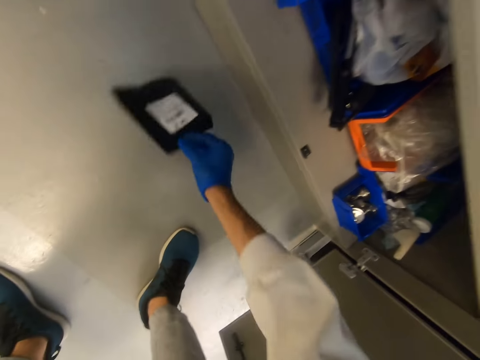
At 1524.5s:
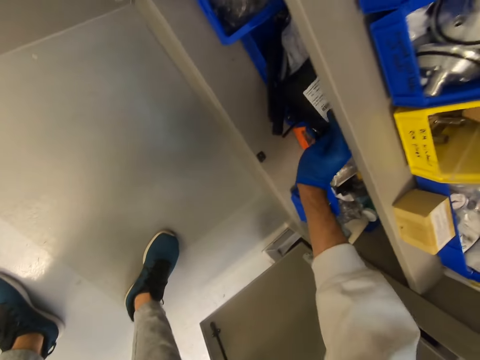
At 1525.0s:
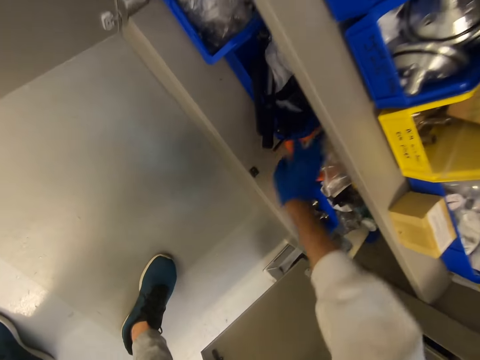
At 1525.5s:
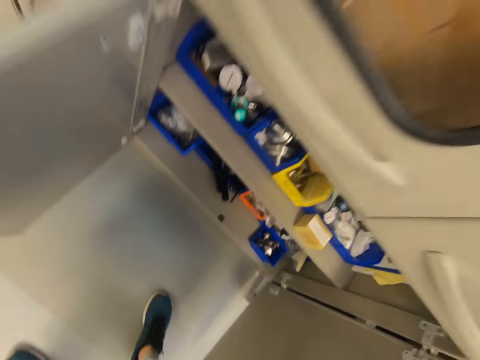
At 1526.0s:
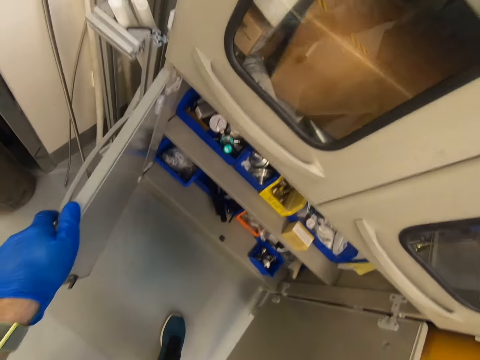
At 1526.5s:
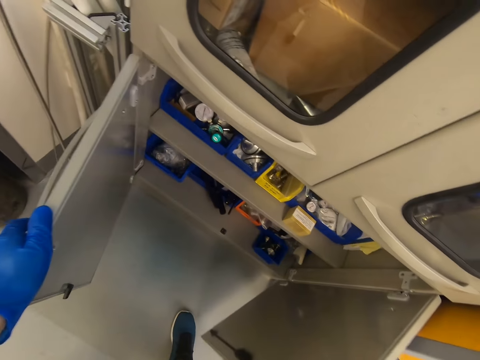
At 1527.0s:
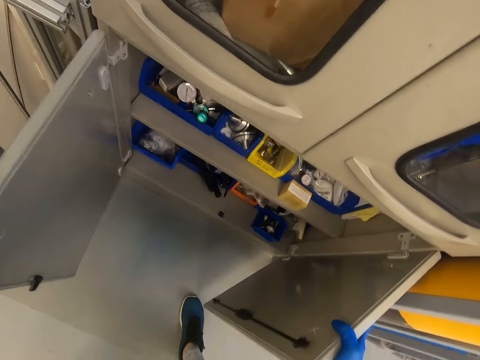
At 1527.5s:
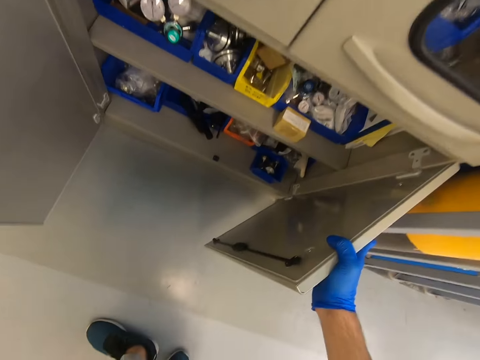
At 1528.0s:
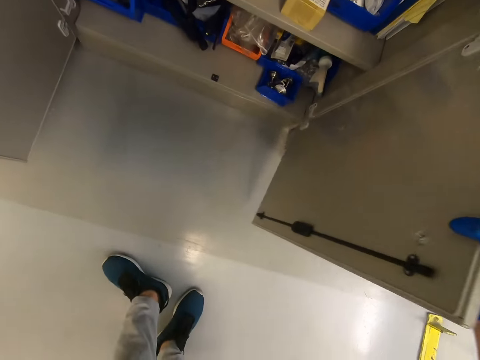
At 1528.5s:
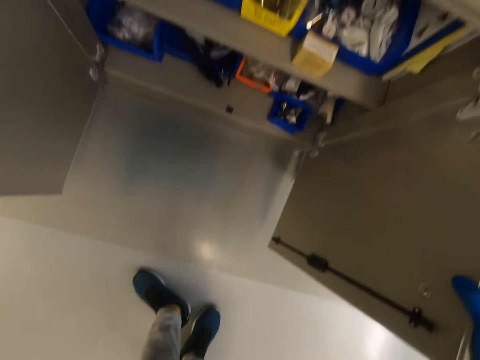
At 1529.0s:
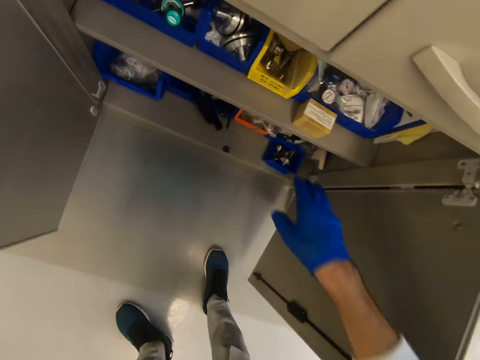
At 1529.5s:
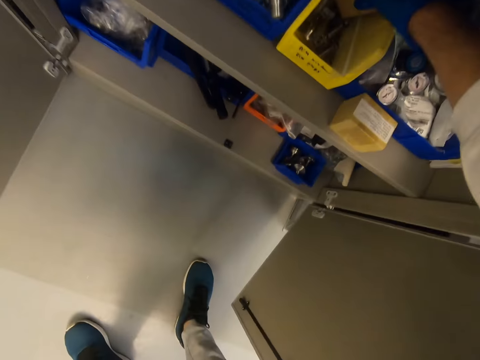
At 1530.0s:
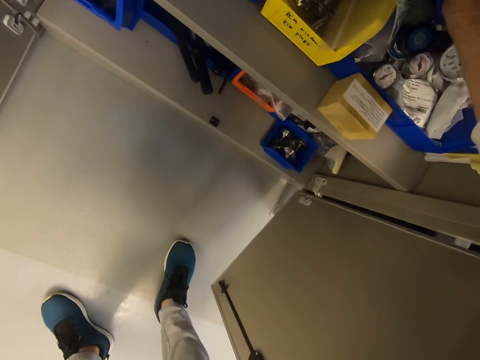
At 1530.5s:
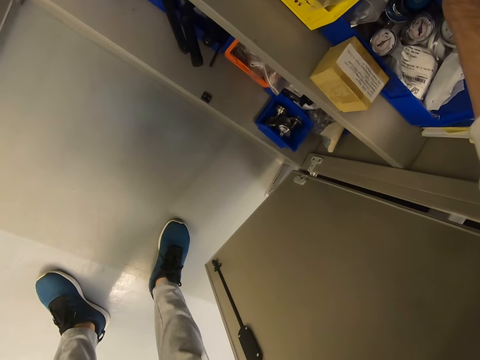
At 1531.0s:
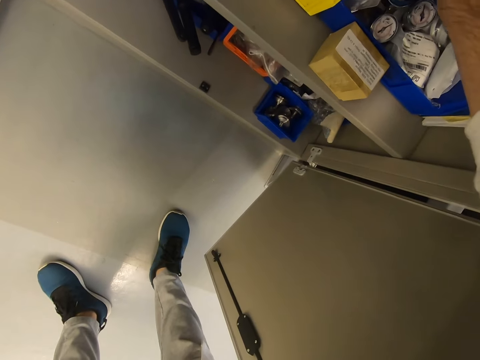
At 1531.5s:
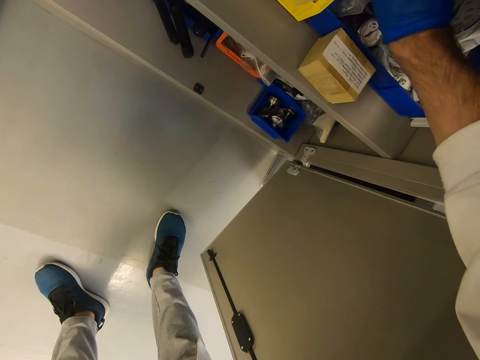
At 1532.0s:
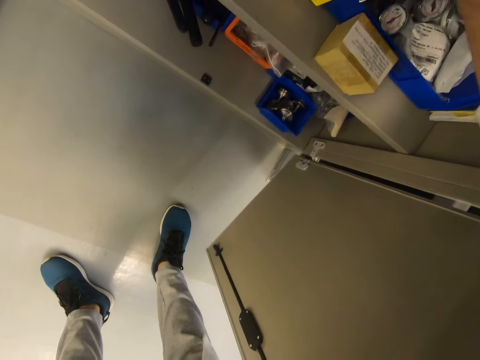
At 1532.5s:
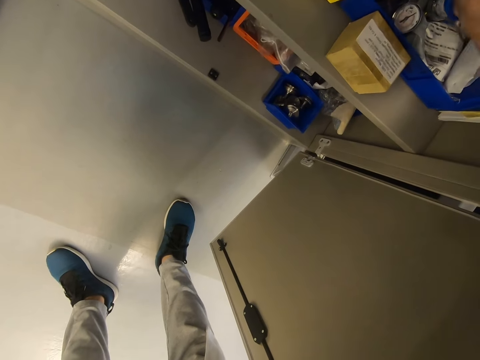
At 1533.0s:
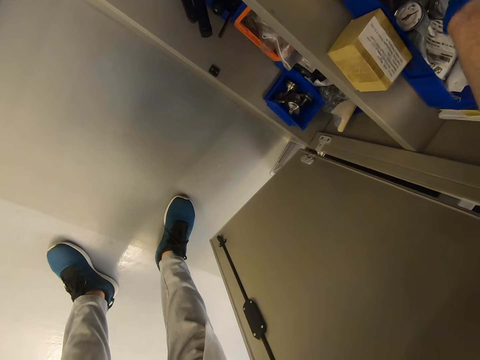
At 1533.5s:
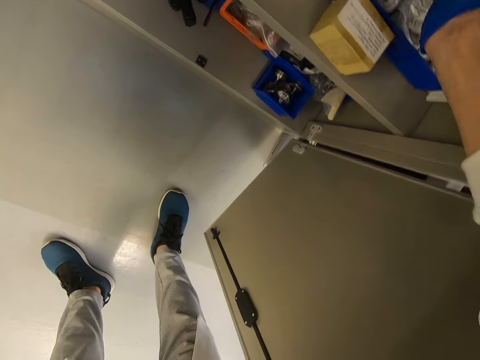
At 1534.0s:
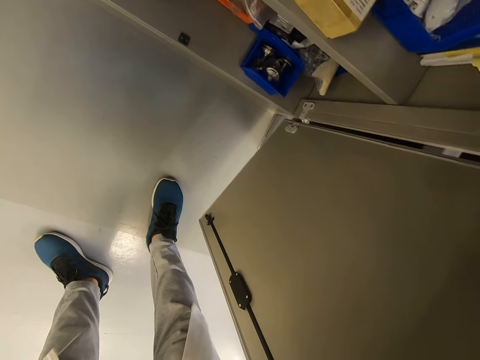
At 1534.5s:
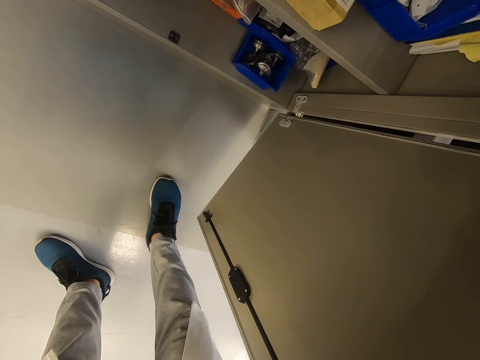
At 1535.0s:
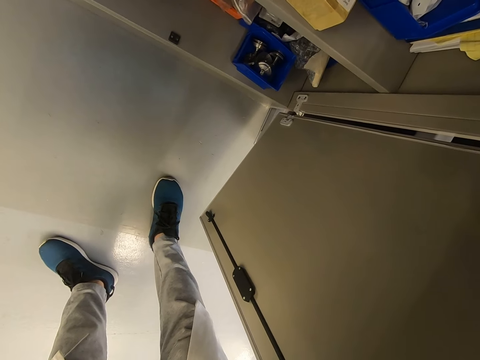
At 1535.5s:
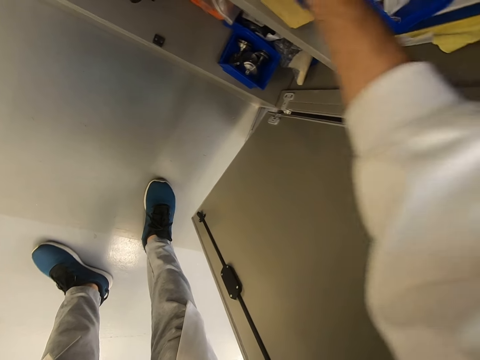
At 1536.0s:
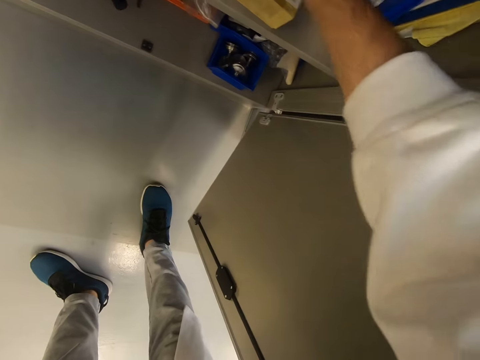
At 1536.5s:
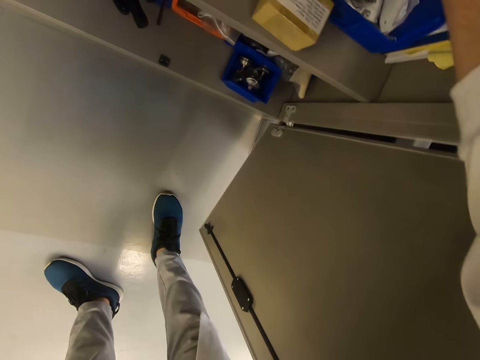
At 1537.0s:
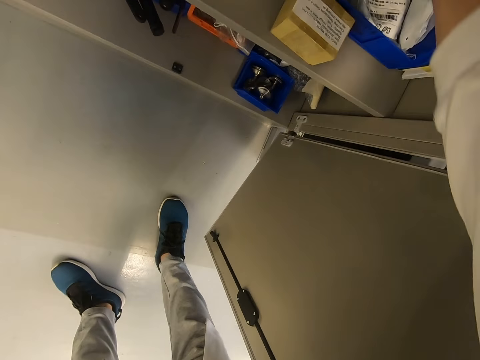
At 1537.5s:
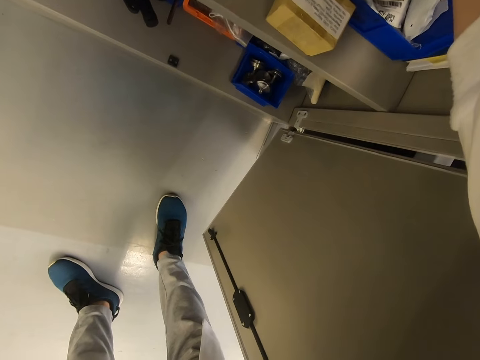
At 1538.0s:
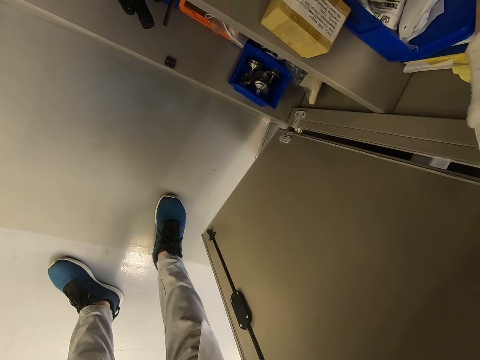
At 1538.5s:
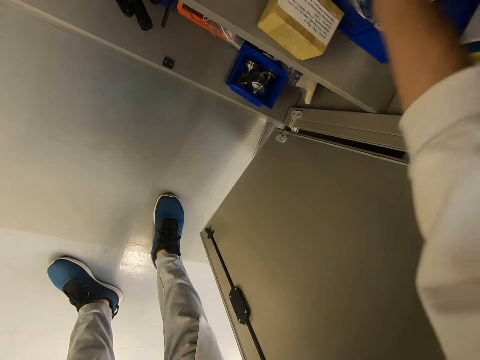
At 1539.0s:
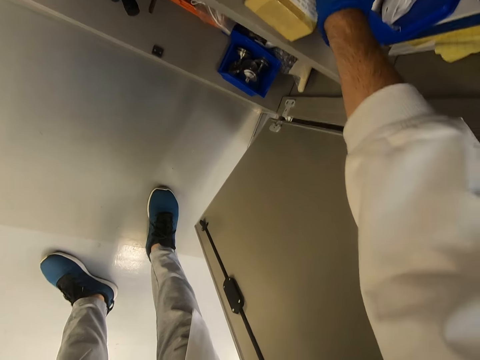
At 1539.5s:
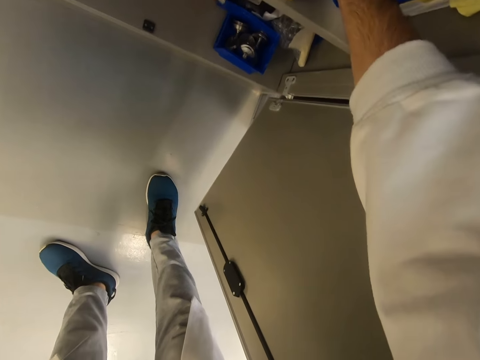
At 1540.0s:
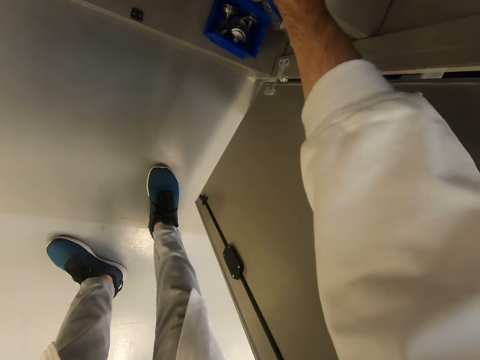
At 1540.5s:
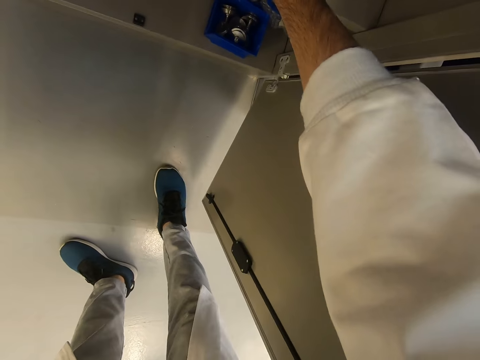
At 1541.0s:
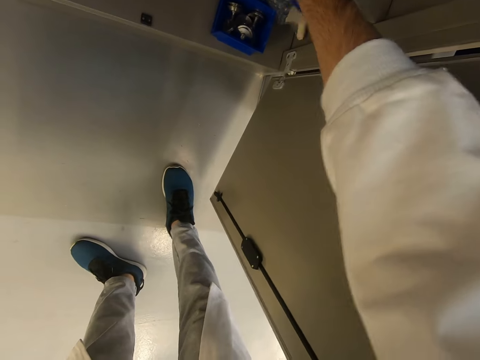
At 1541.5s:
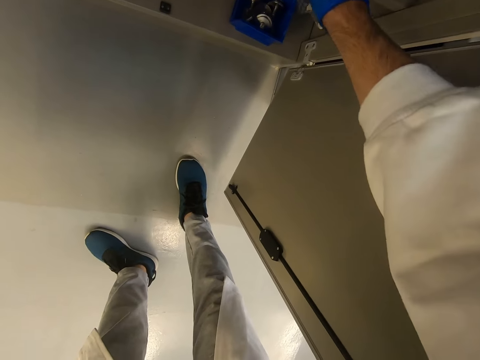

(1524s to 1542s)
The camera wearer stands up. They look in the cabinet.

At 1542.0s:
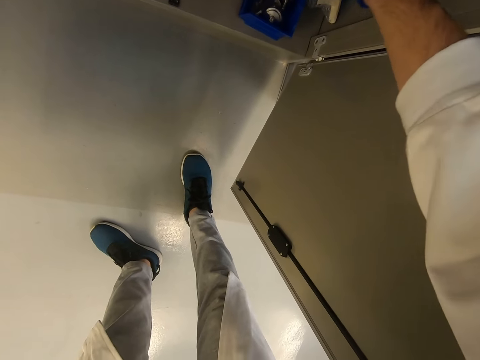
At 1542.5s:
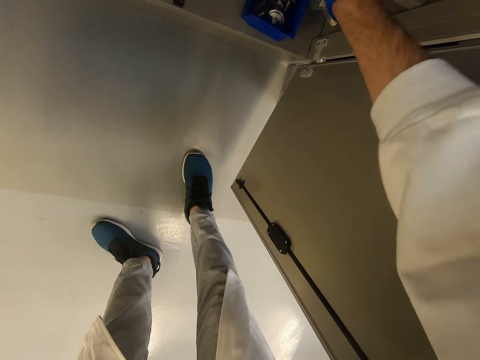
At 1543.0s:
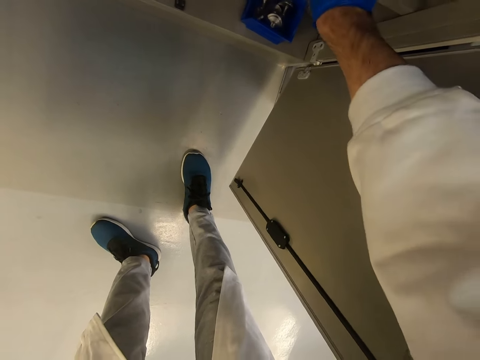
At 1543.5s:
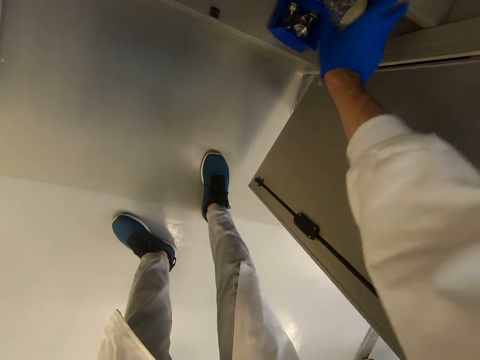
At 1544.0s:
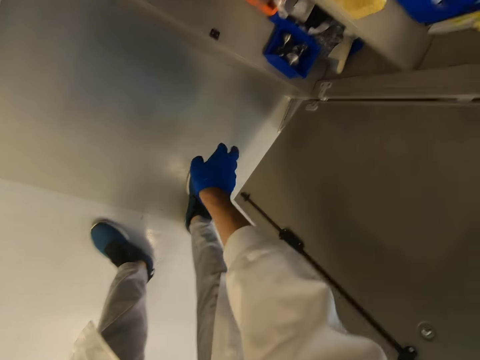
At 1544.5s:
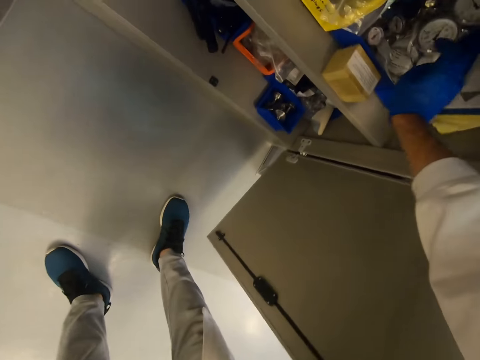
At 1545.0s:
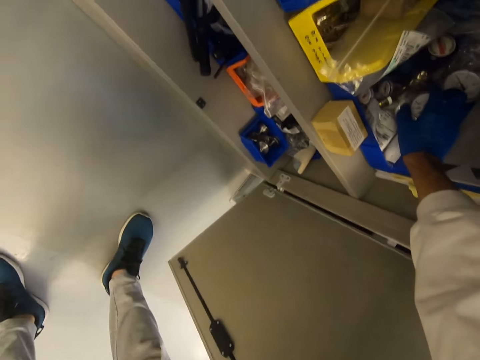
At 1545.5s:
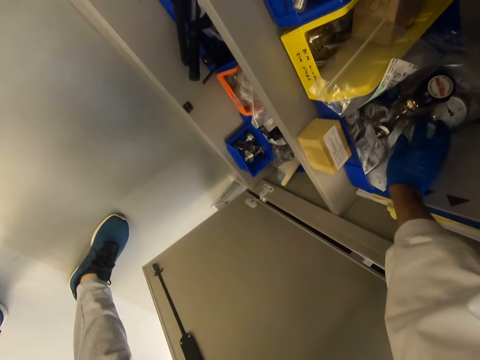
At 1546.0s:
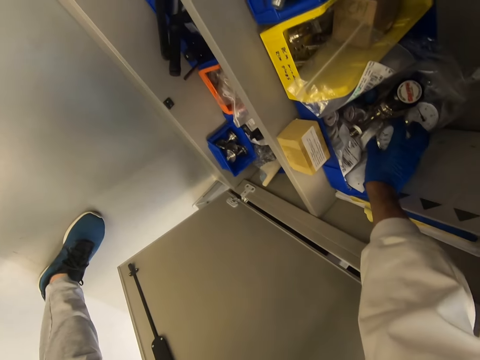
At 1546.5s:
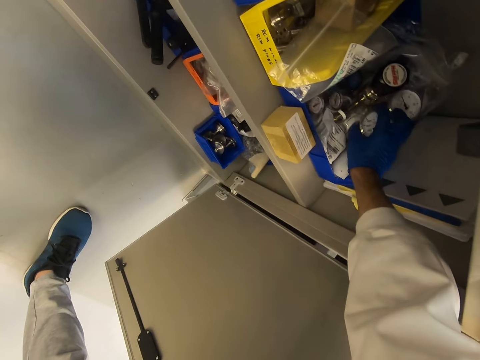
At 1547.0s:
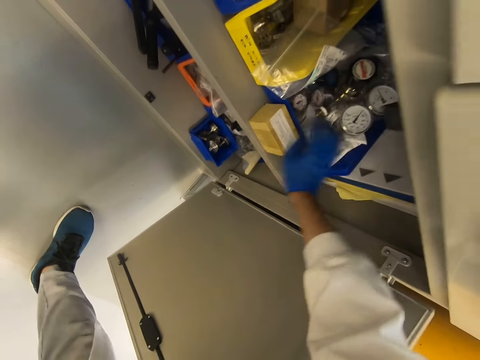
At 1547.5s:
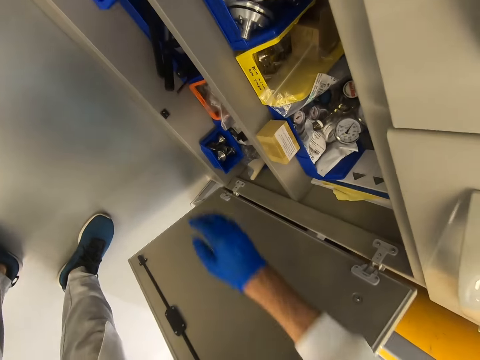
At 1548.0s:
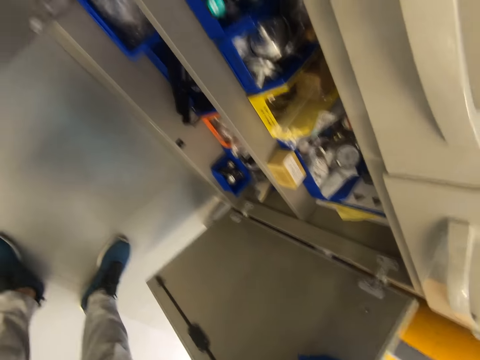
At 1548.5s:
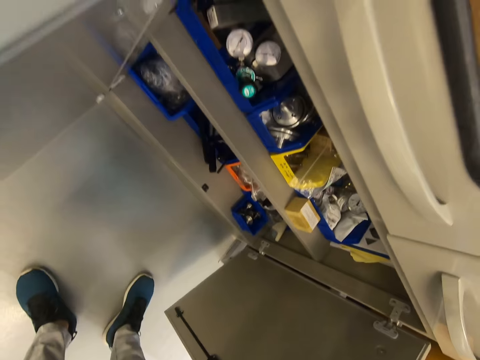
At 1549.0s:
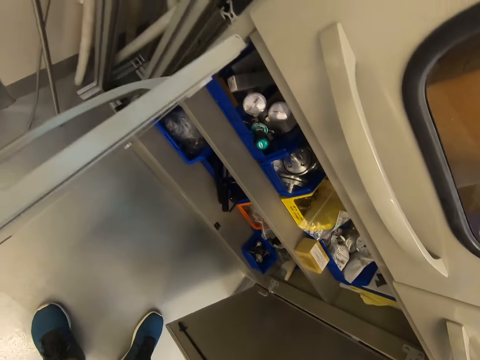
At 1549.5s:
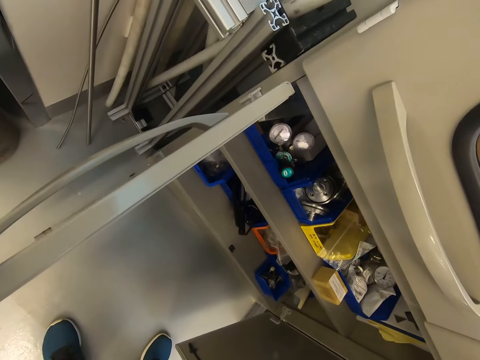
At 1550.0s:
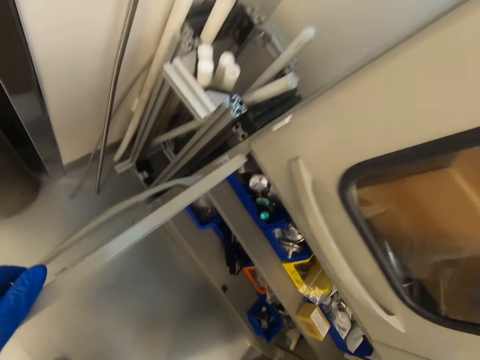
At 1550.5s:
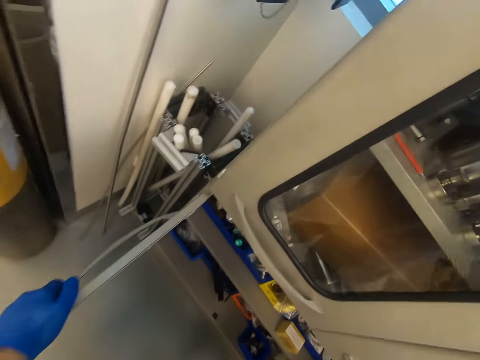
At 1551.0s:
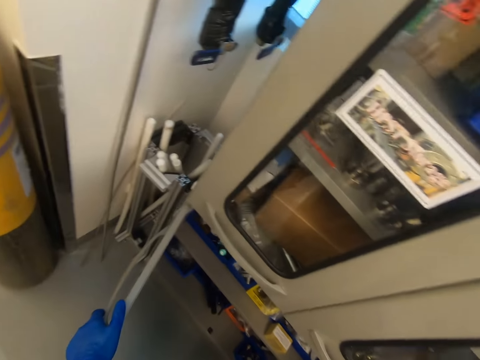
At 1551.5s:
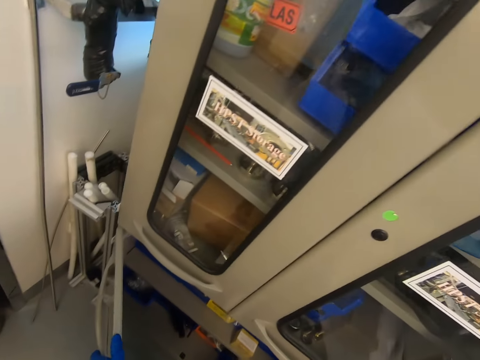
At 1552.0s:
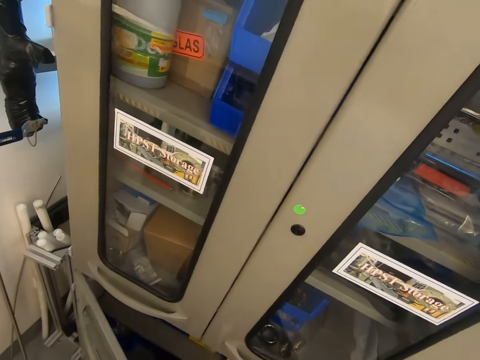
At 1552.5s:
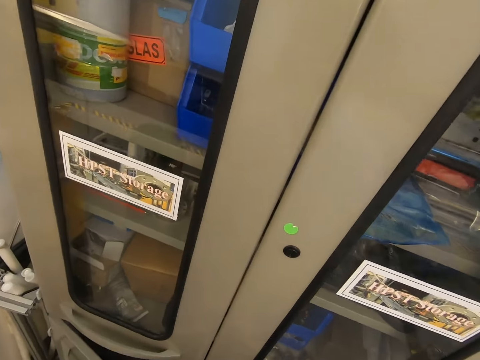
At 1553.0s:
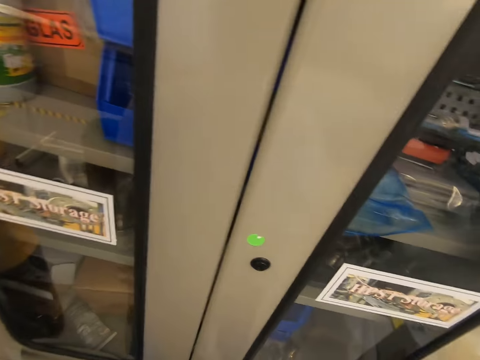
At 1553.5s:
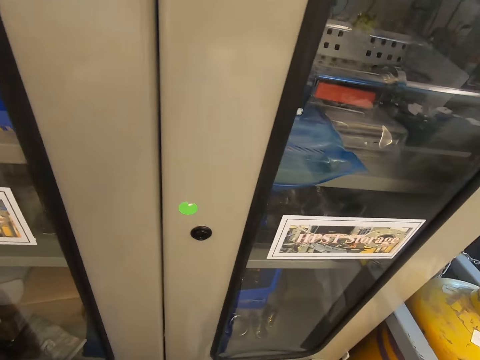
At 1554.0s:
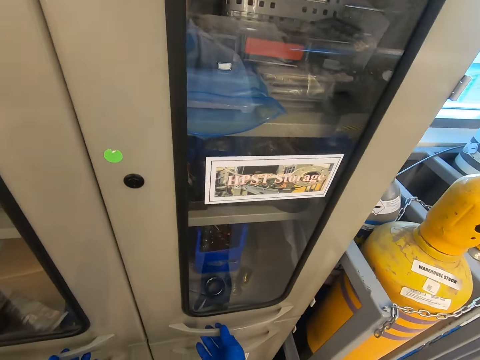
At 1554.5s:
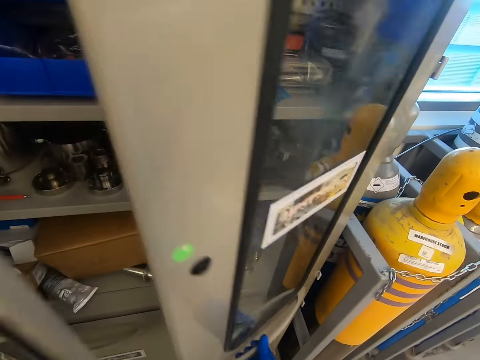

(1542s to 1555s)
The camera wearer stands up. They close the cabinet door.
